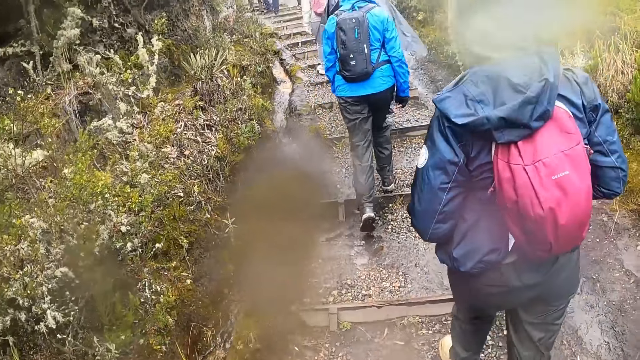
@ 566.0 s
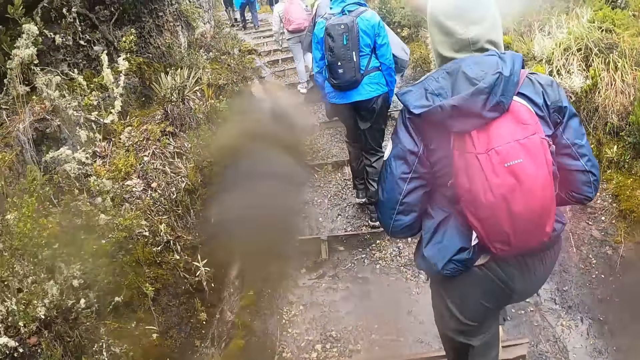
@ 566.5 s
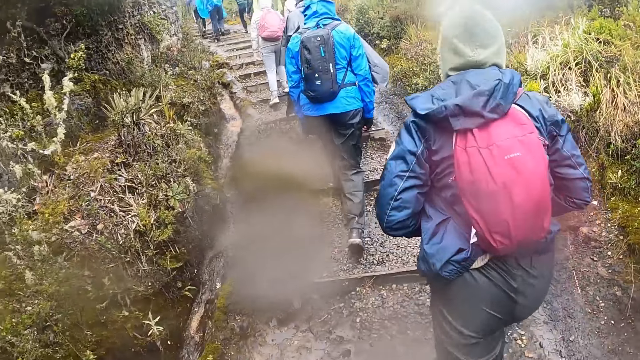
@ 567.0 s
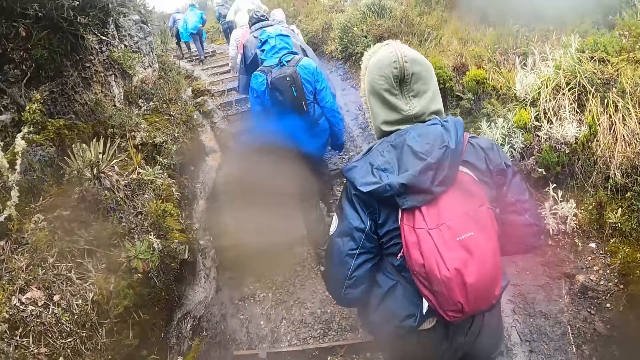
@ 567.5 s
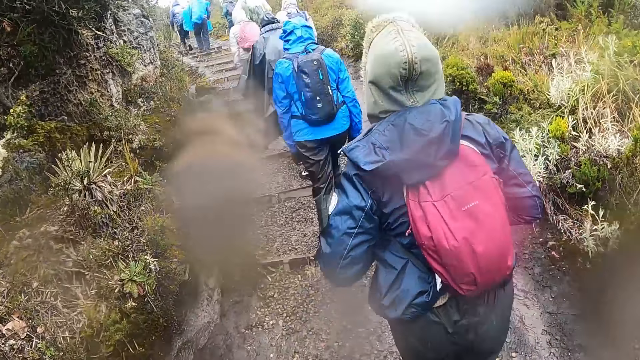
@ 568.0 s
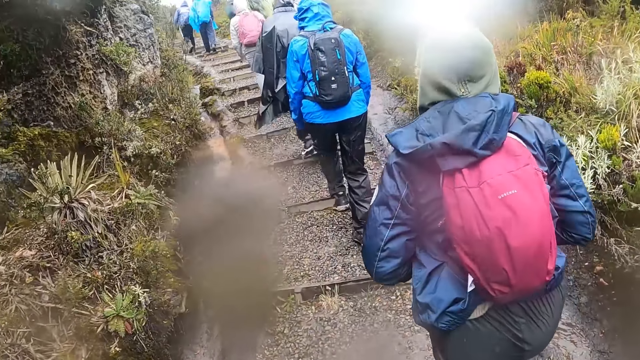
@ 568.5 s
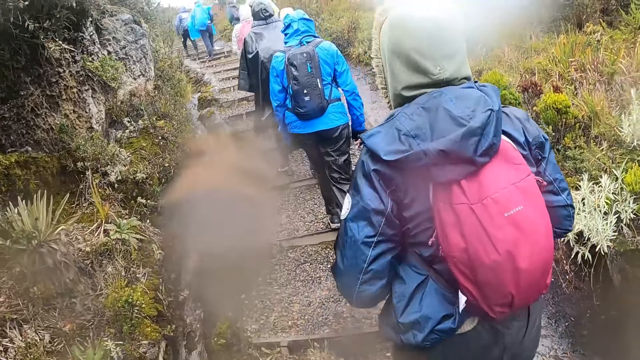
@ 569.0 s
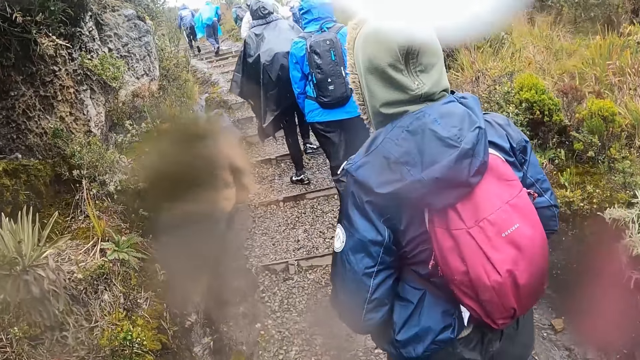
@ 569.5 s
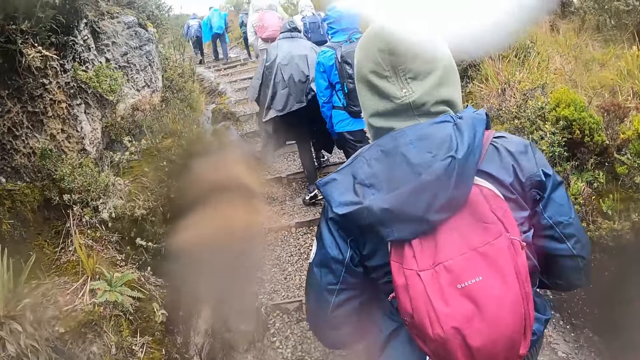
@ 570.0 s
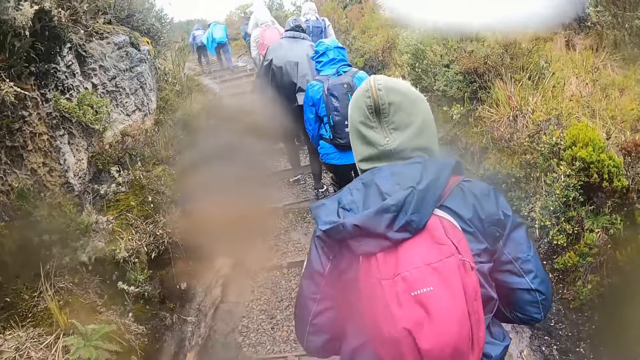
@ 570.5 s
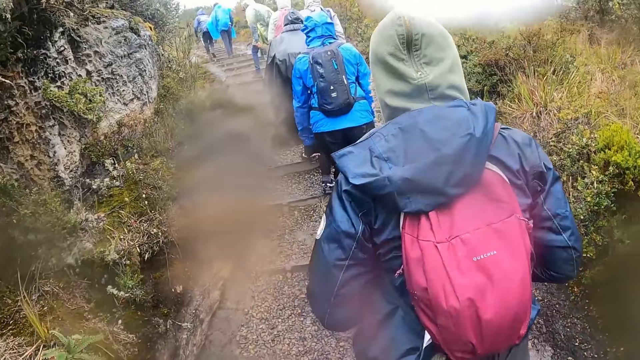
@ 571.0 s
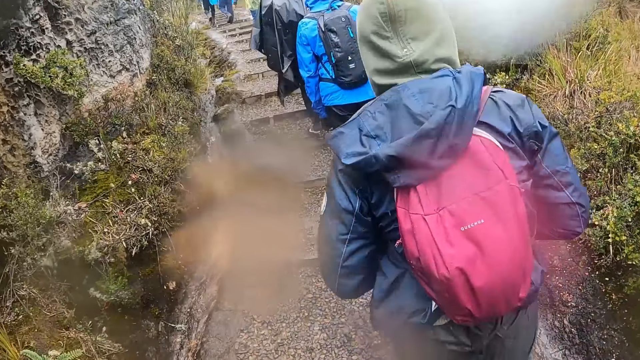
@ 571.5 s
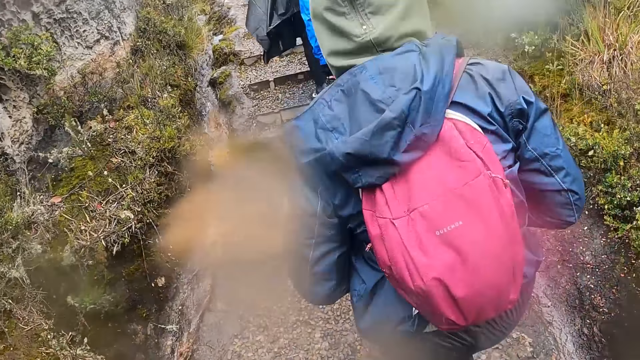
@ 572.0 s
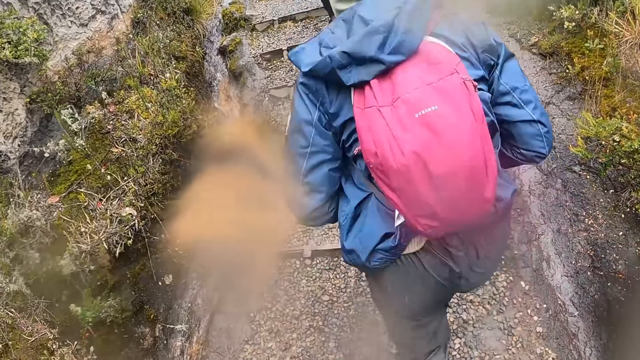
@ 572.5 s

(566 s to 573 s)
A person climbs up the hill. Another person climbs up the hill. A third person climbs up the hill.

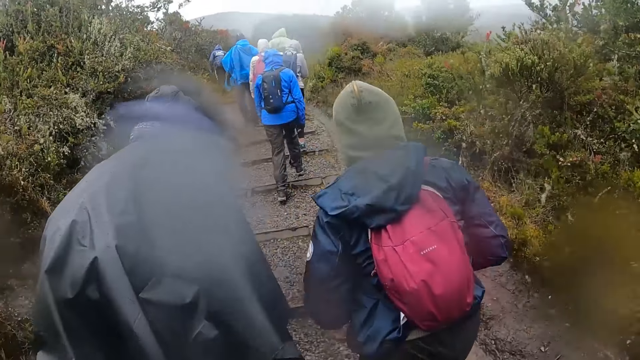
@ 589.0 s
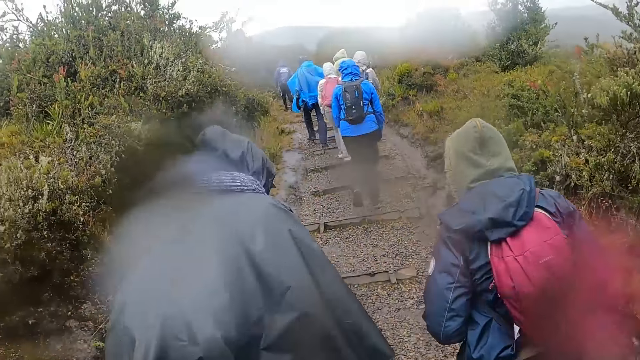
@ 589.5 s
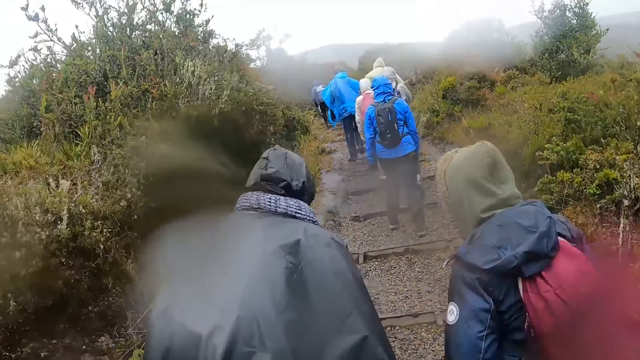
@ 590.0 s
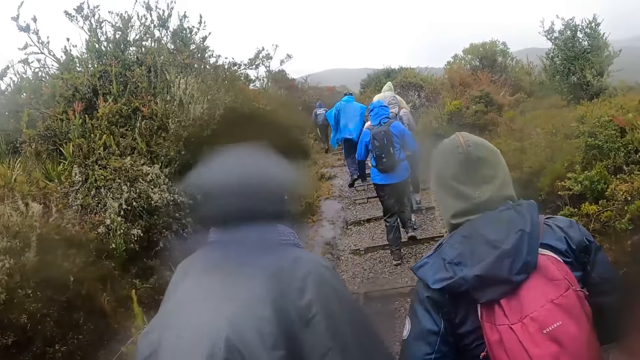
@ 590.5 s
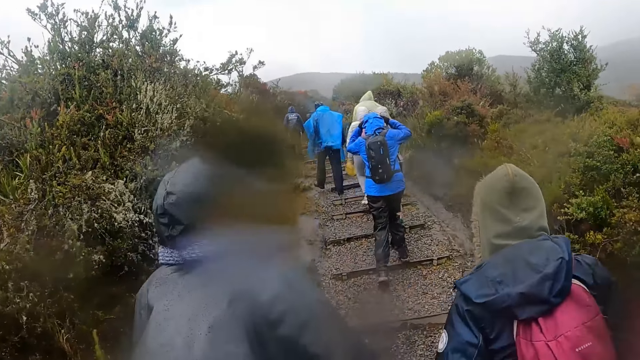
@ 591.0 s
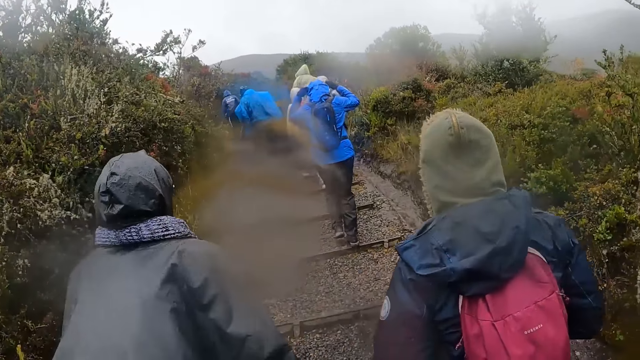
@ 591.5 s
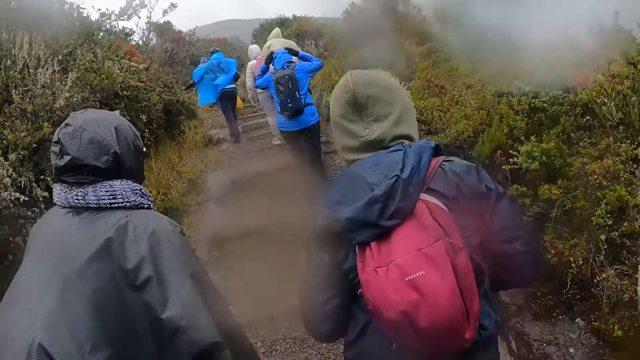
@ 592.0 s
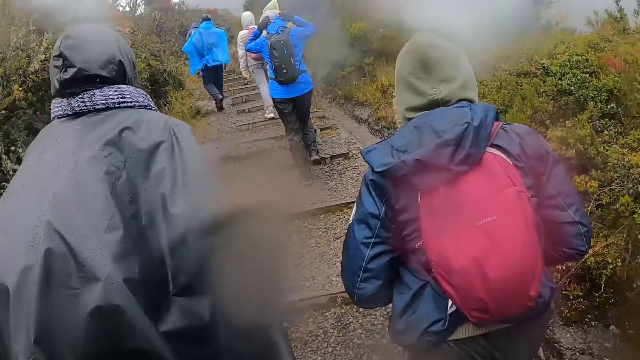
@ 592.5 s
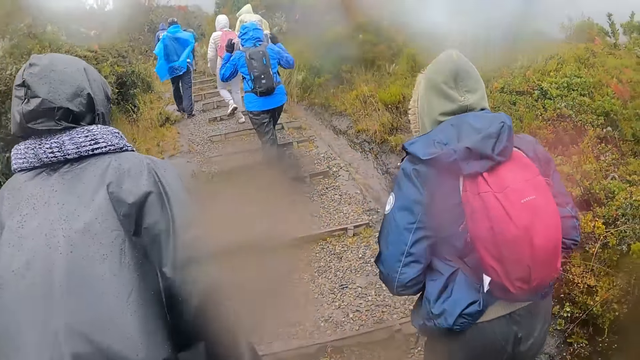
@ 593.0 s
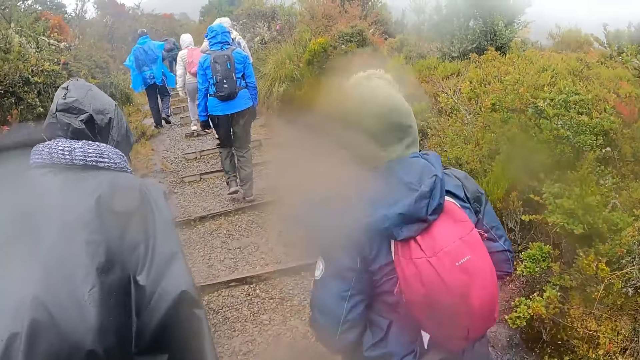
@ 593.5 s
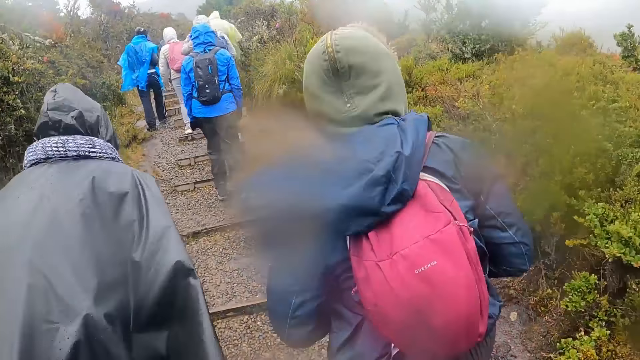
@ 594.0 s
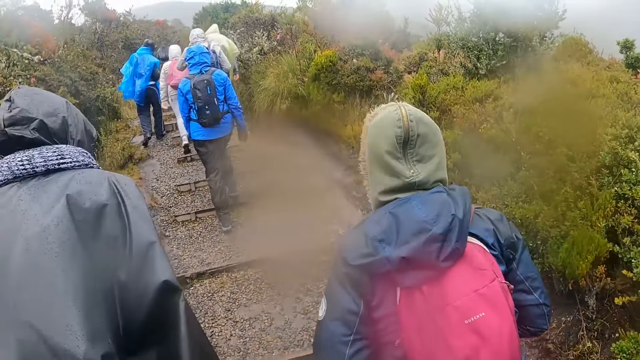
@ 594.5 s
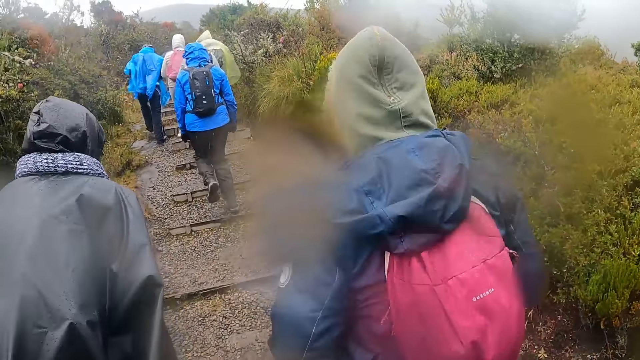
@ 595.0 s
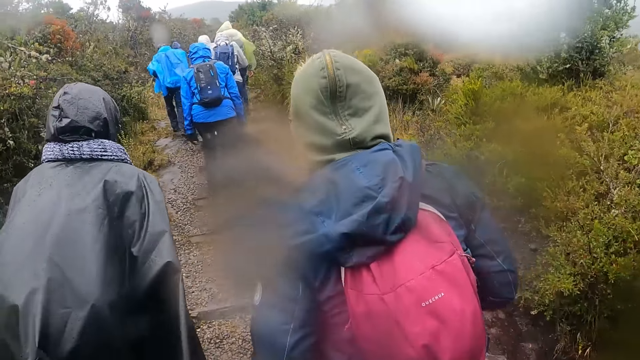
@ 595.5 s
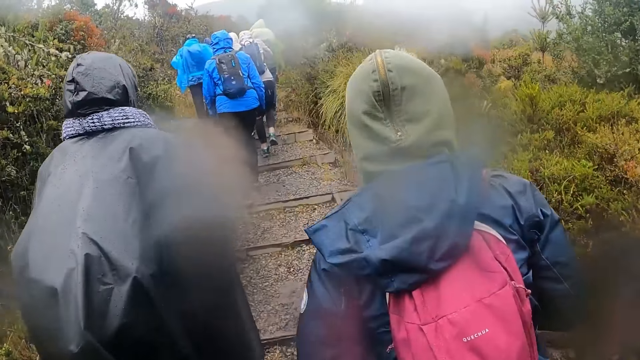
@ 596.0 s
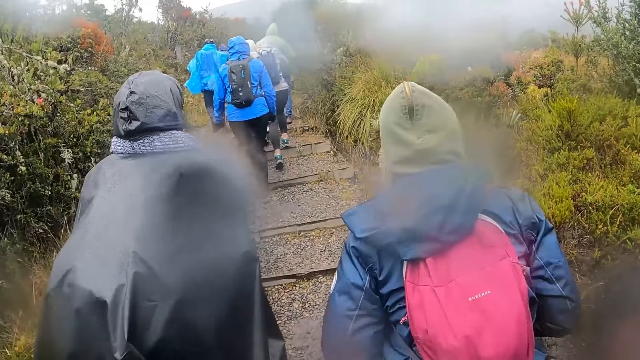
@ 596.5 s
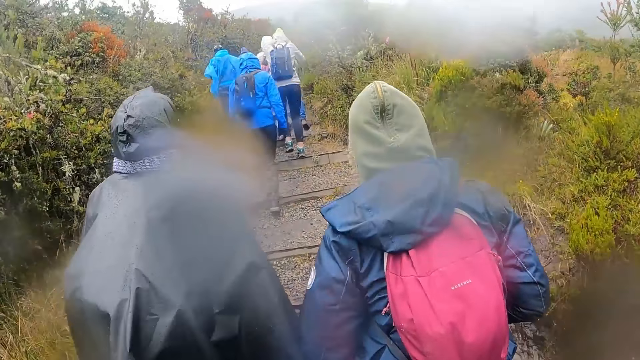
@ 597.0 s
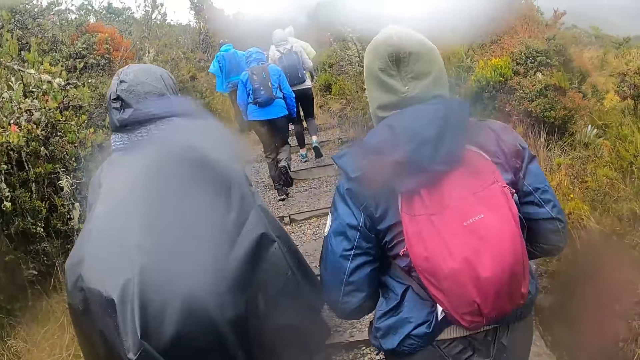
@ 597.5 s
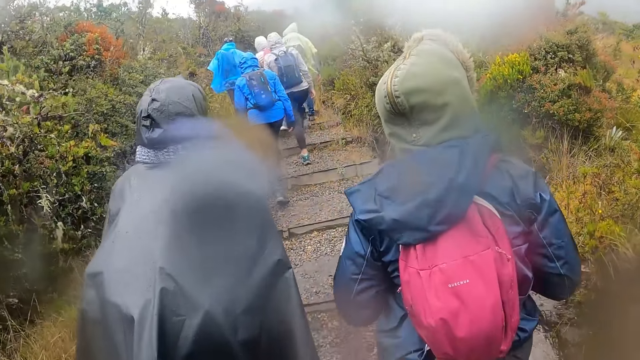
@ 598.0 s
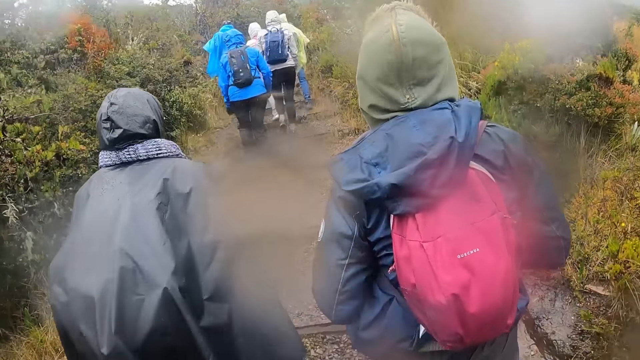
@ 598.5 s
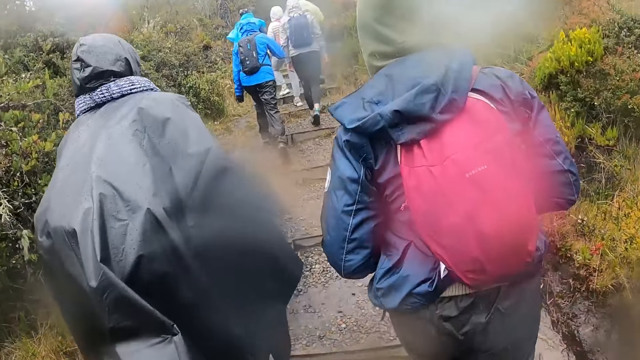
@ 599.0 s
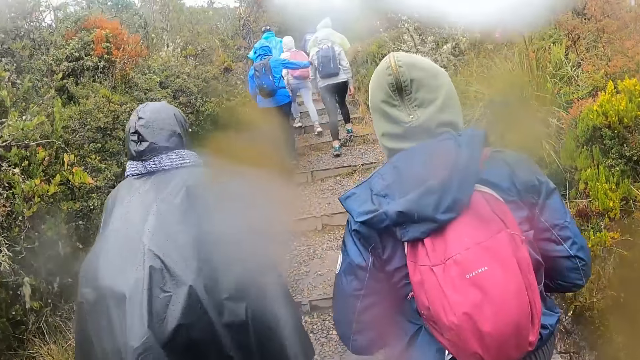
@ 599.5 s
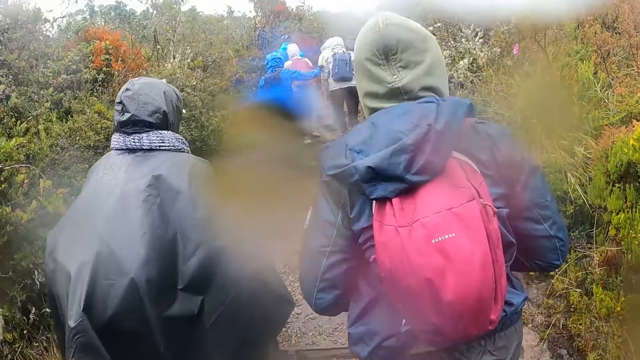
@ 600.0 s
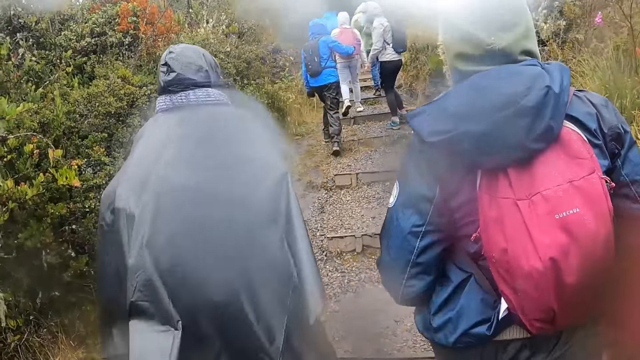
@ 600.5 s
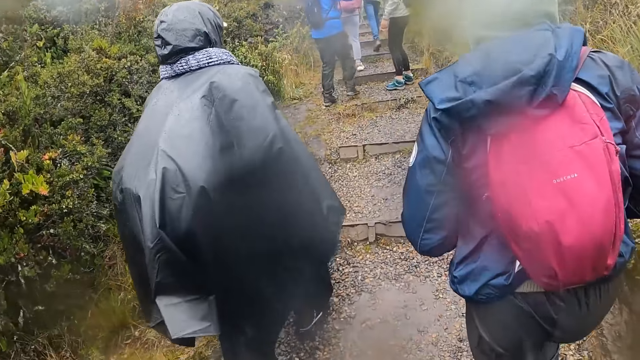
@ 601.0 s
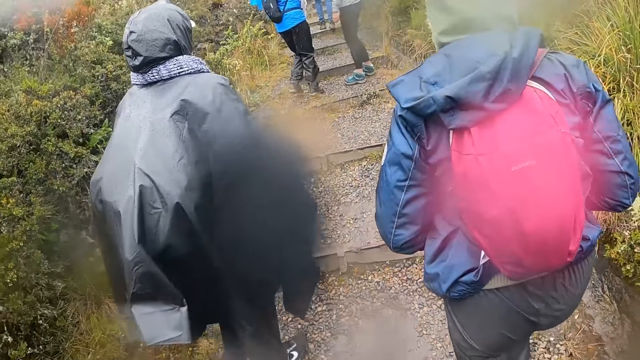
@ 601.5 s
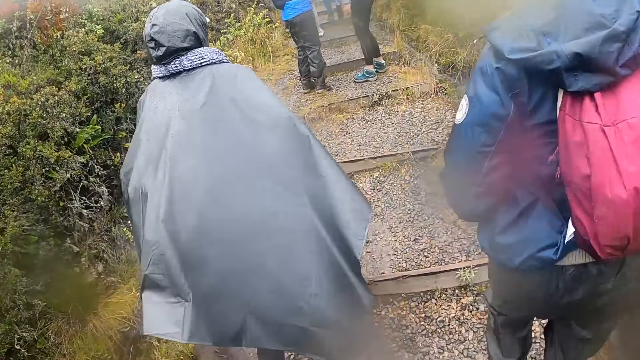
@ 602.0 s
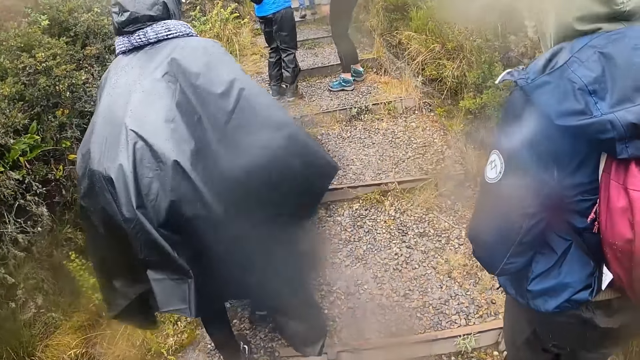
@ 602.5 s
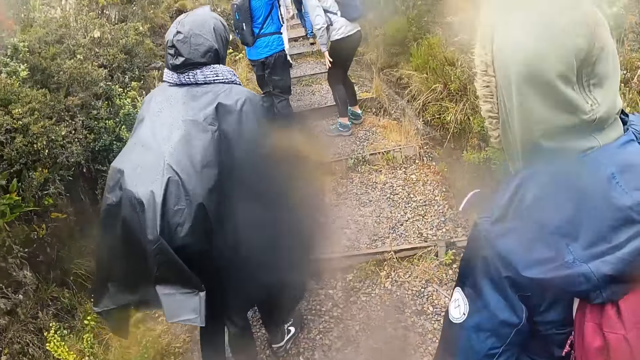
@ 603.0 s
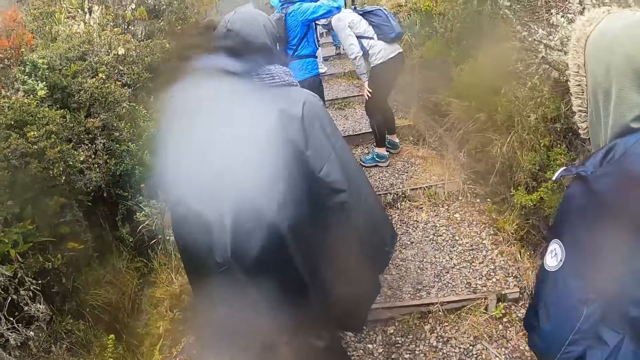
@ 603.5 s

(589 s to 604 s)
A man adjusts the hood of his jacket with his hands. The man climbs up the hill. The man touches another man with his right hand. The other man looks back.
